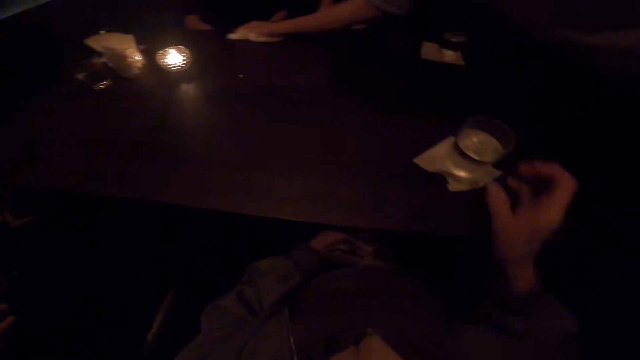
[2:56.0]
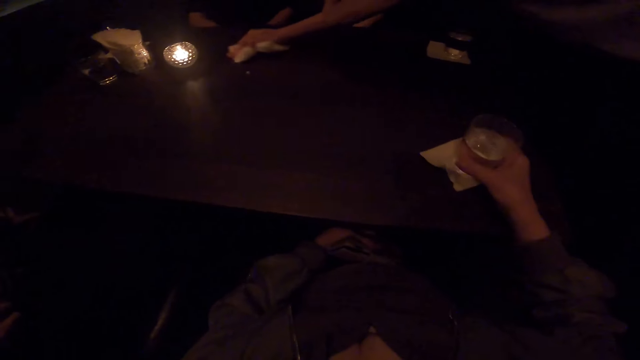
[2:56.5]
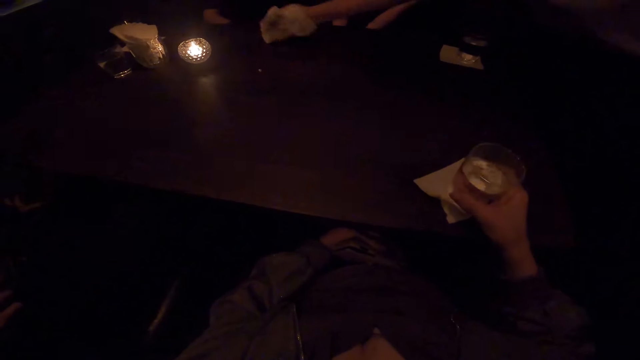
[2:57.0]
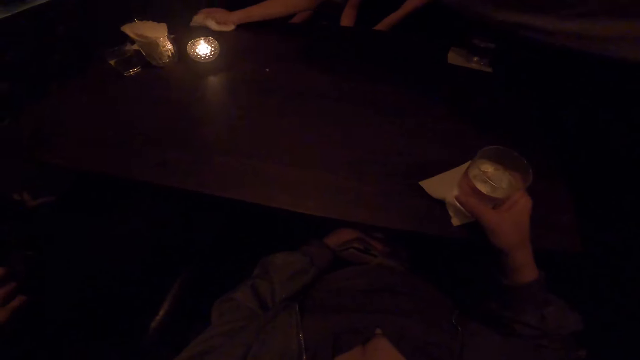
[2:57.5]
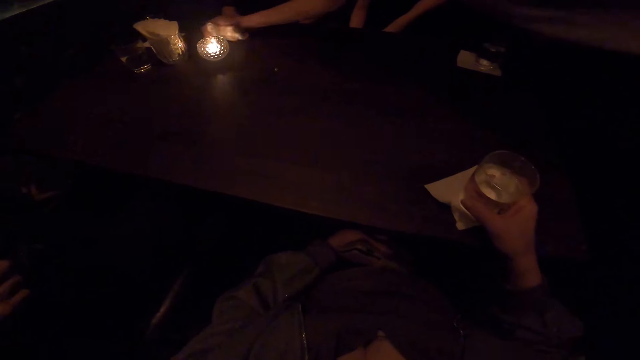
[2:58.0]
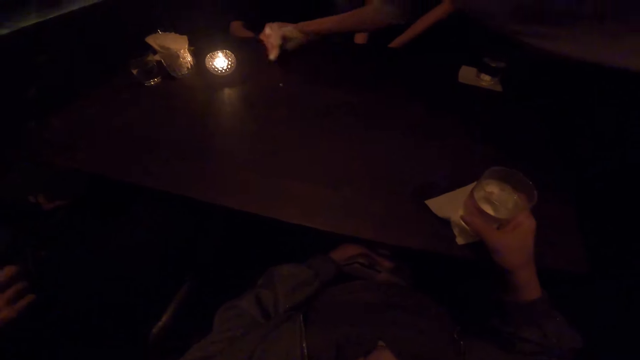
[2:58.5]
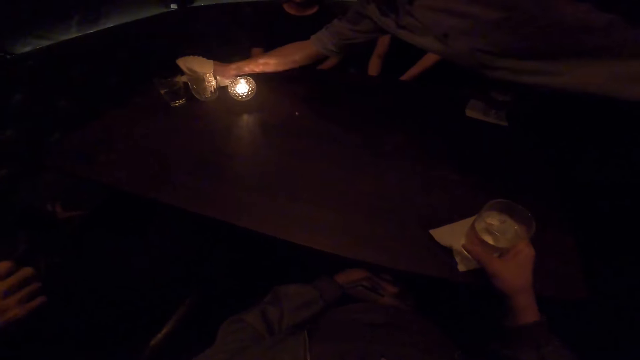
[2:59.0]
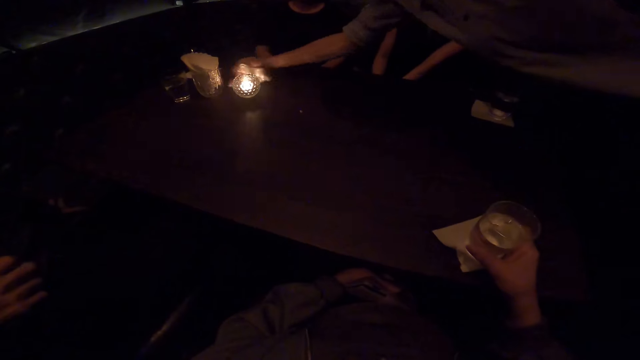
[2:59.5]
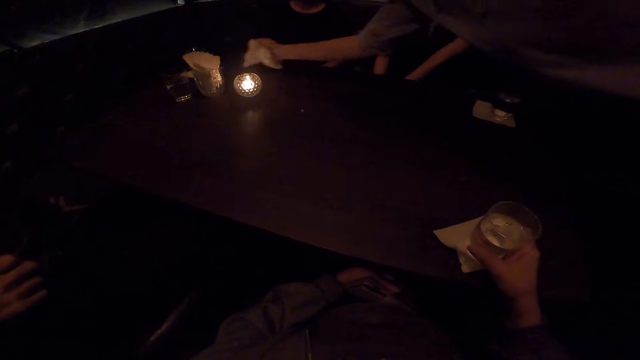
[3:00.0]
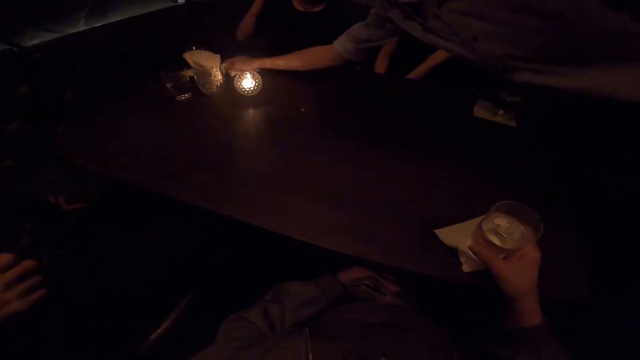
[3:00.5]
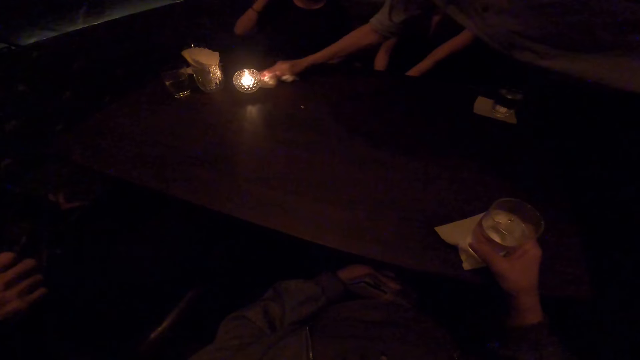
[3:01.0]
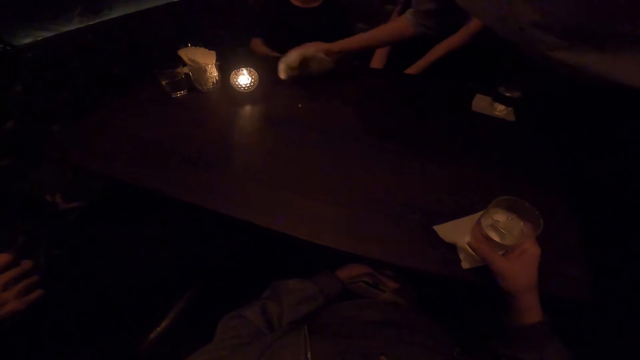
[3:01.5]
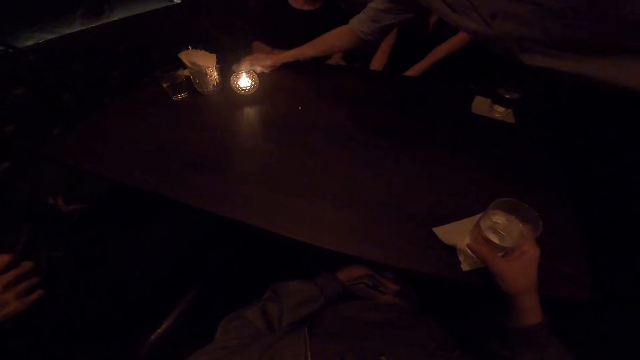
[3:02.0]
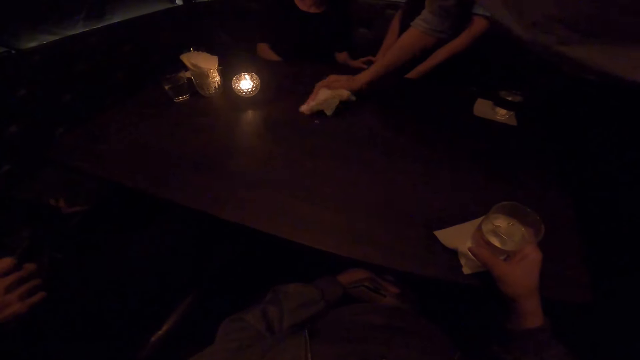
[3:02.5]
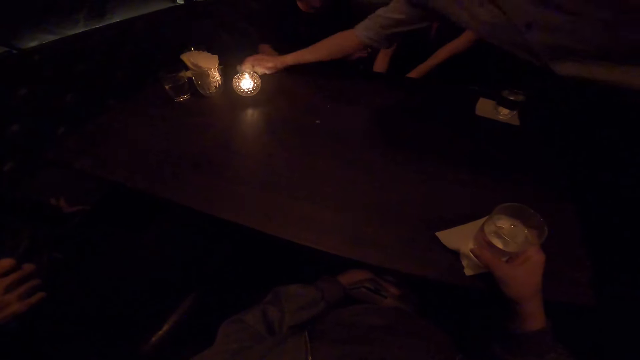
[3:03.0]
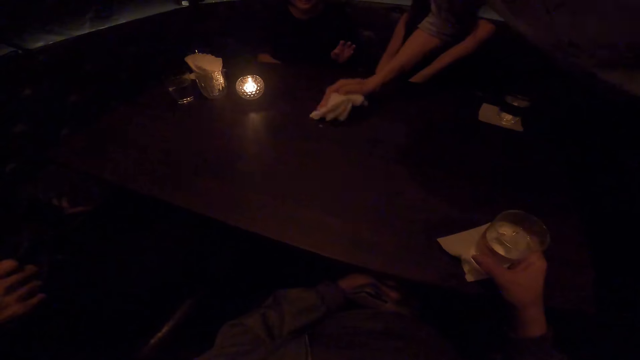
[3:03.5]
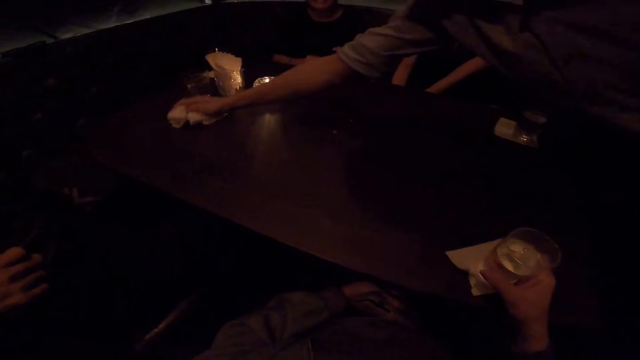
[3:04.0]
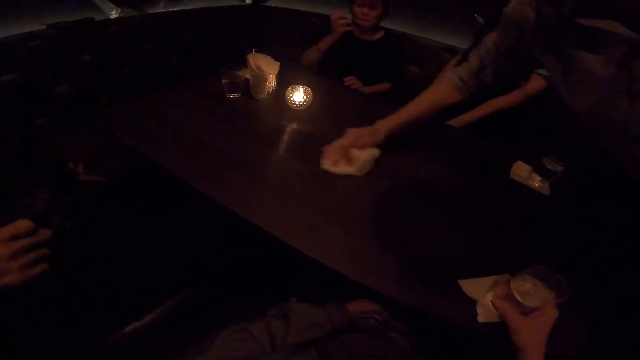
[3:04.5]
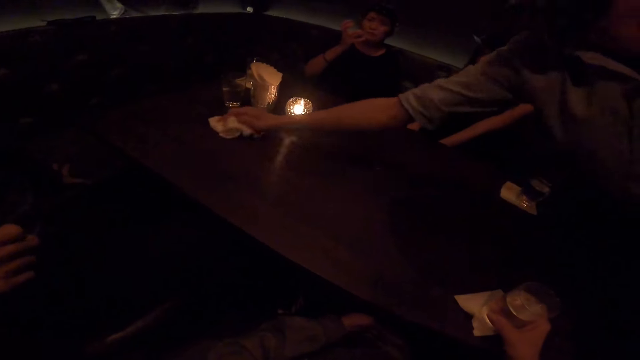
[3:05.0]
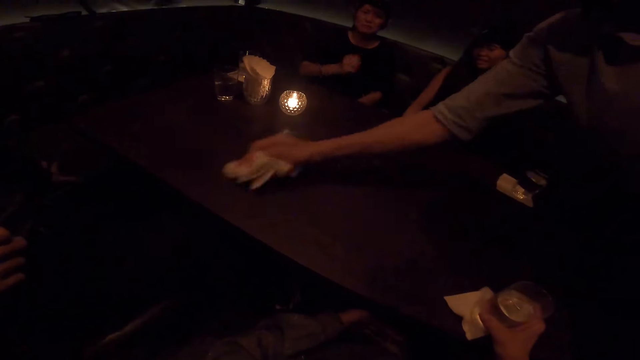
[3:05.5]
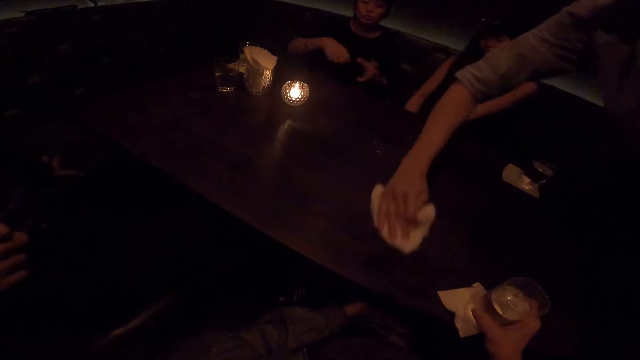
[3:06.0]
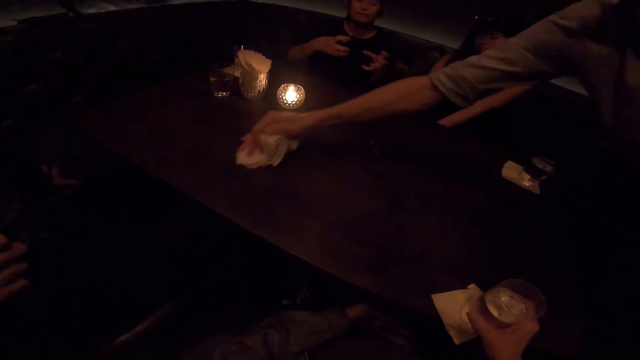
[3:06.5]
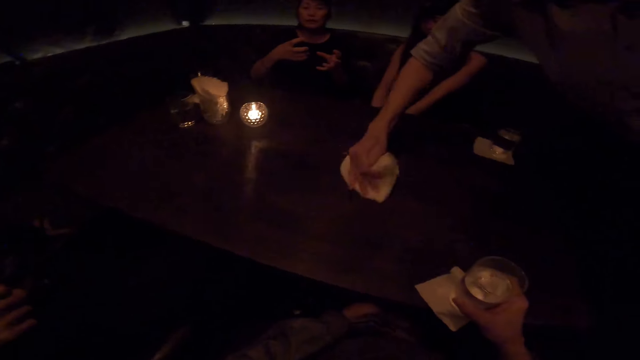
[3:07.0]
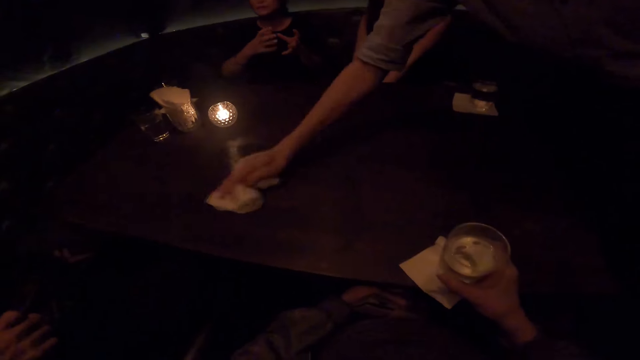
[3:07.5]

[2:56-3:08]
The camera wearer holds the tumbler or glass of water on the tissue paper in place. They move the glass of water. A person wipes the table.

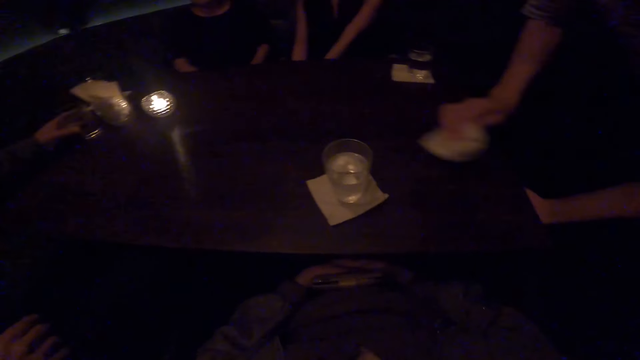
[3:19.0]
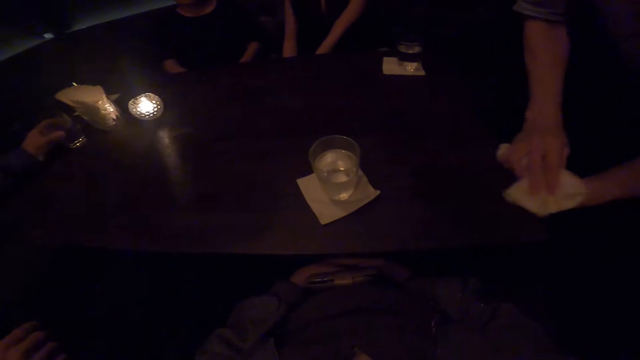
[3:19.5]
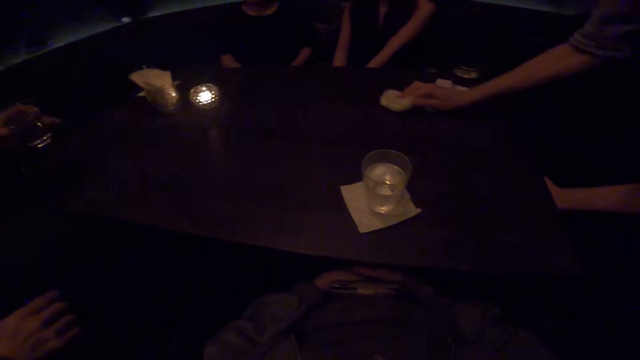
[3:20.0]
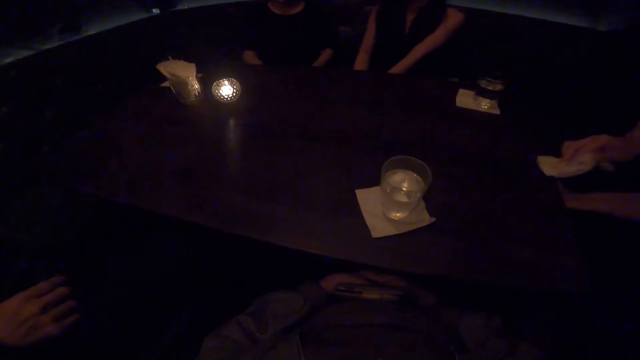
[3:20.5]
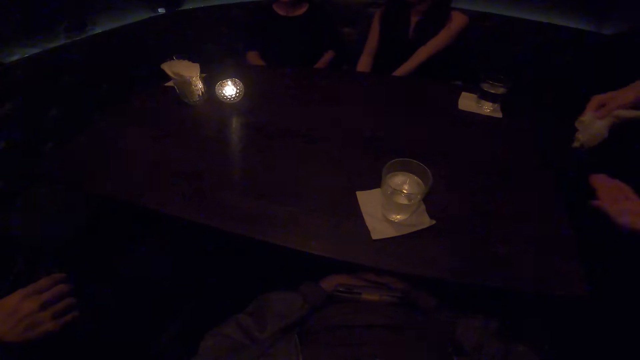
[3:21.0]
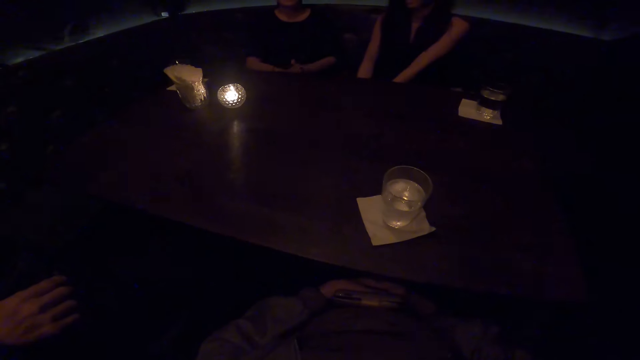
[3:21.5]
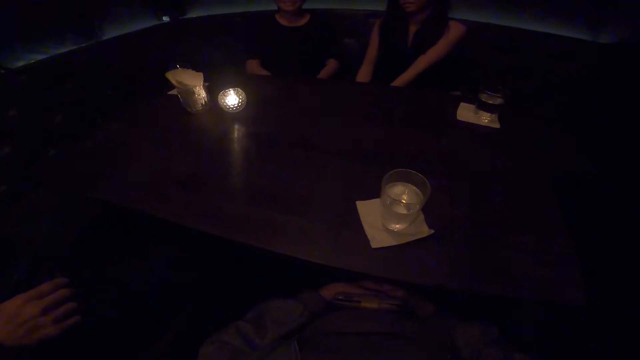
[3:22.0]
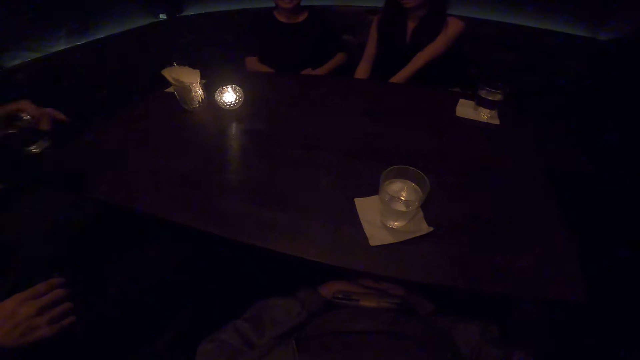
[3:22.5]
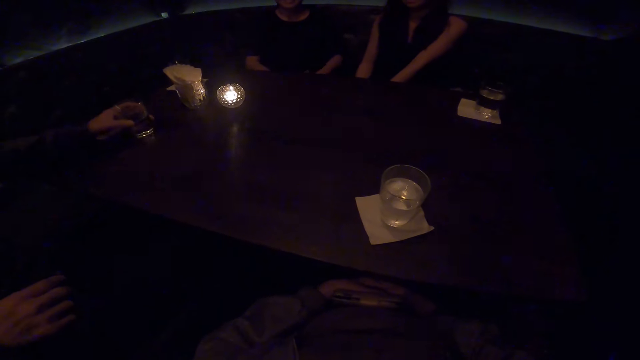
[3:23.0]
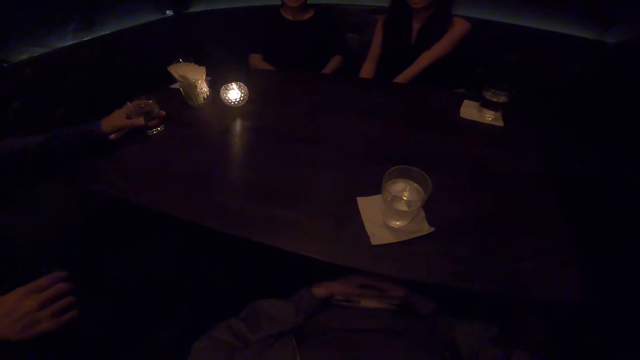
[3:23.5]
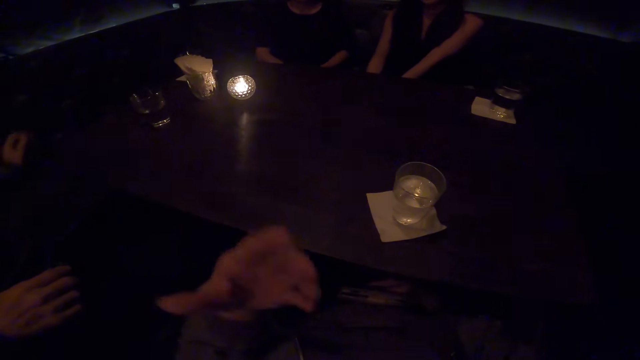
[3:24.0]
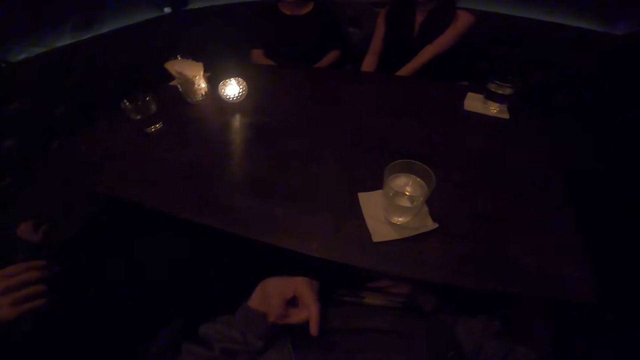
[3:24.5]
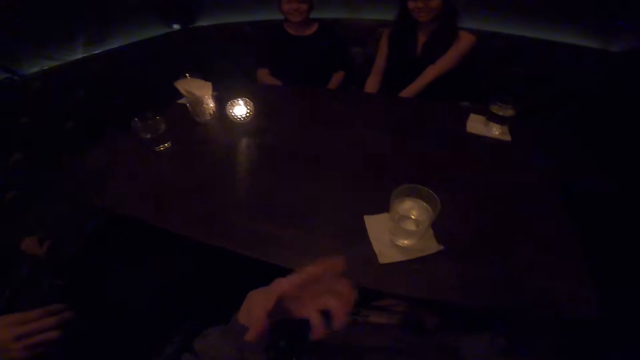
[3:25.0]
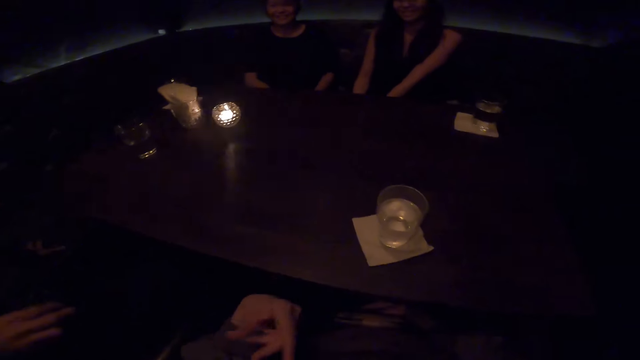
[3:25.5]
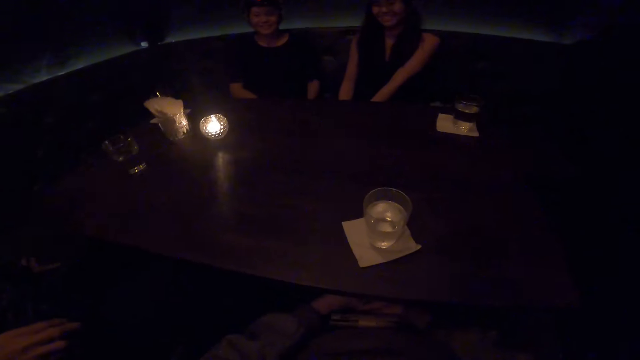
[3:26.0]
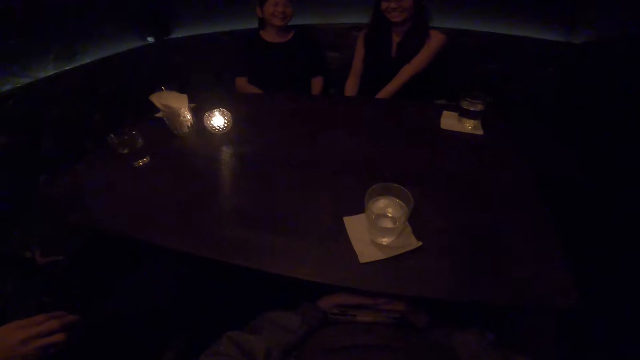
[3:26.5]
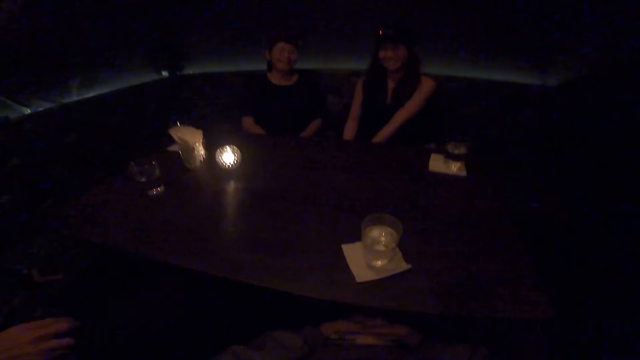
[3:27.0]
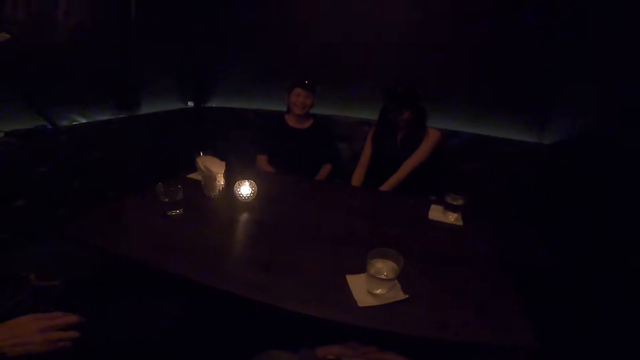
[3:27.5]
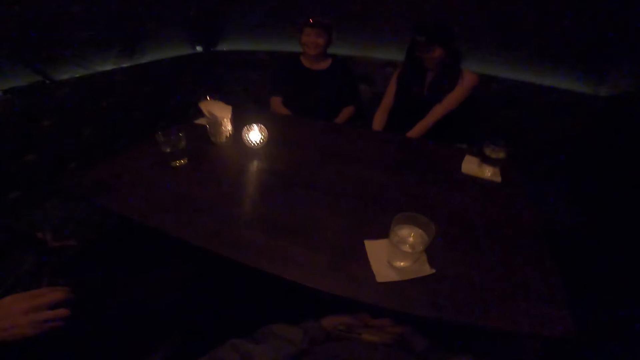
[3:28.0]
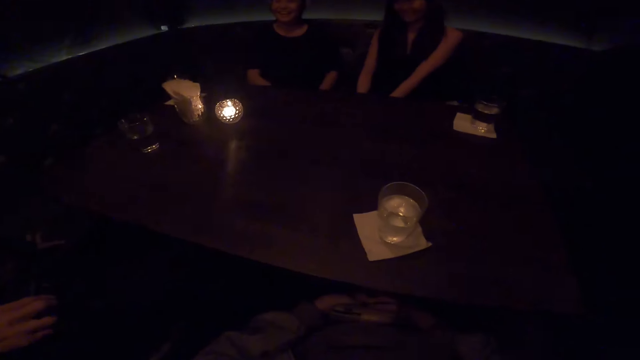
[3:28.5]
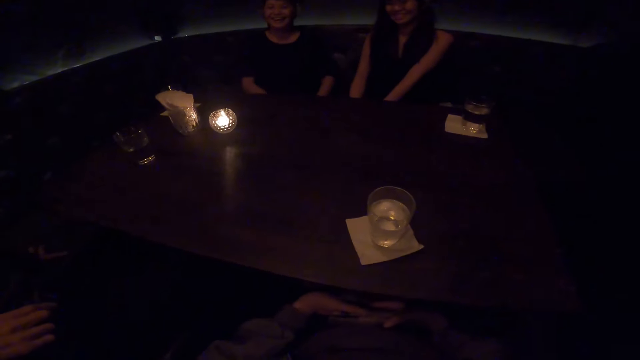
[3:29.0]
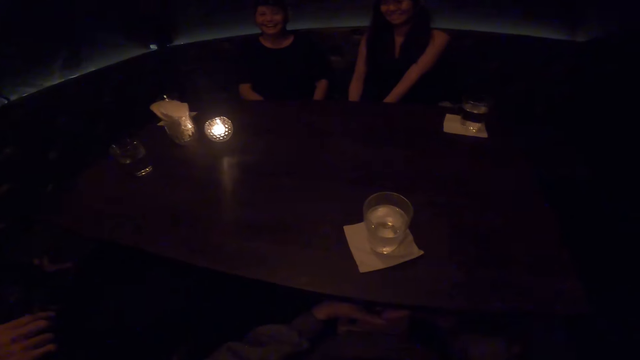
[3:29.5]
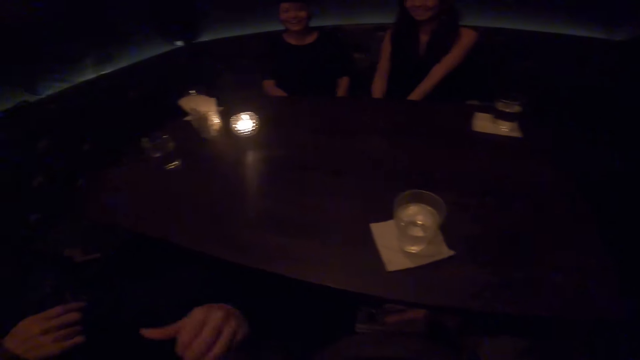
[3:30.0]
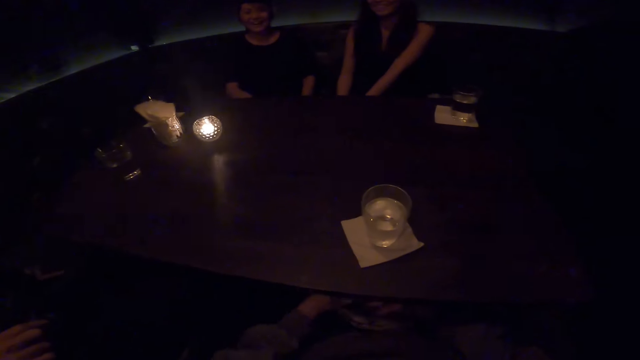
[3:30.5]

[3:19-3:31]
The man picks up a tumbler on the table. The man drops the tumbler on the table. The camera wearer talks.
